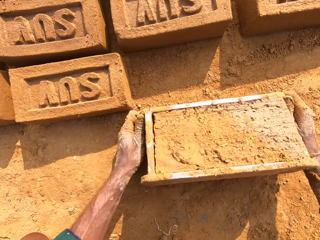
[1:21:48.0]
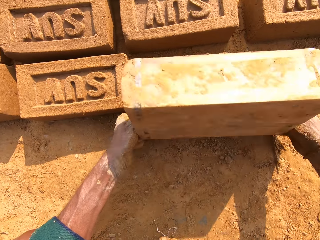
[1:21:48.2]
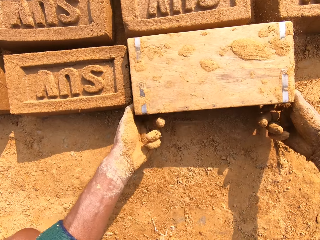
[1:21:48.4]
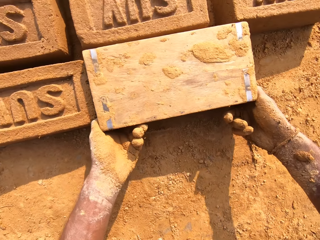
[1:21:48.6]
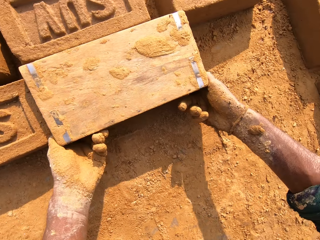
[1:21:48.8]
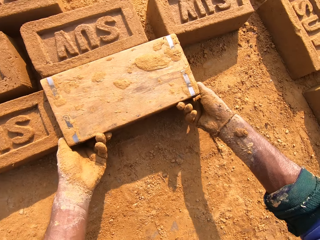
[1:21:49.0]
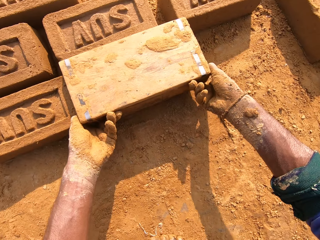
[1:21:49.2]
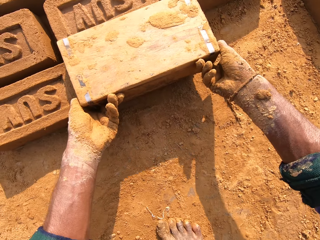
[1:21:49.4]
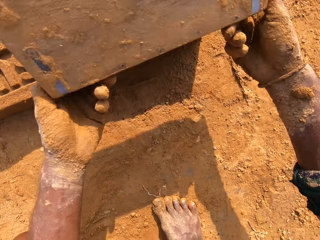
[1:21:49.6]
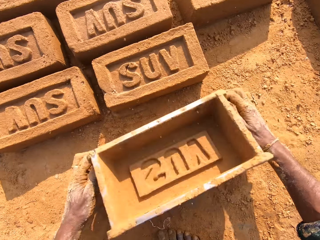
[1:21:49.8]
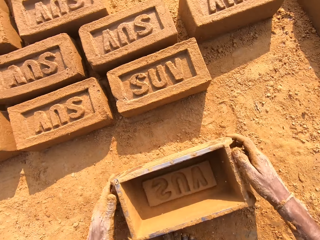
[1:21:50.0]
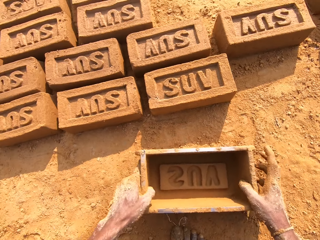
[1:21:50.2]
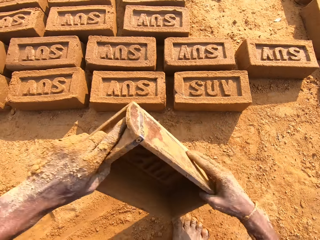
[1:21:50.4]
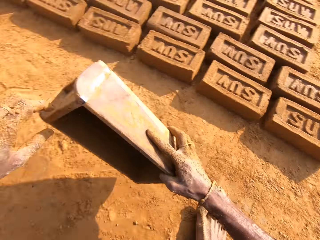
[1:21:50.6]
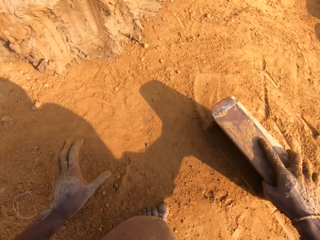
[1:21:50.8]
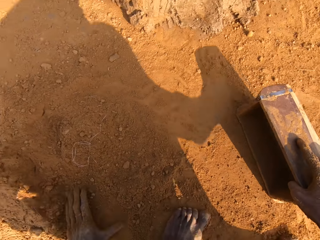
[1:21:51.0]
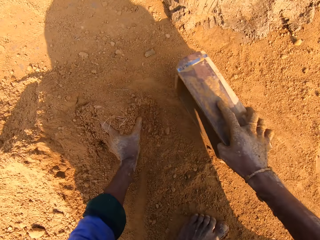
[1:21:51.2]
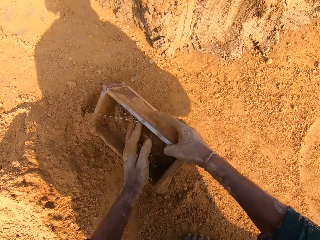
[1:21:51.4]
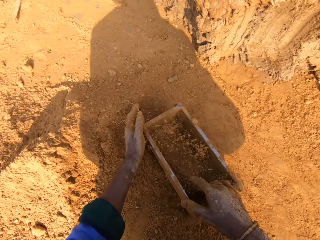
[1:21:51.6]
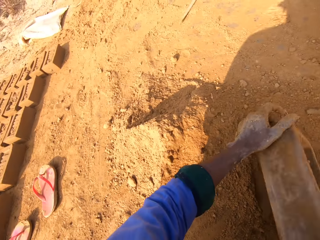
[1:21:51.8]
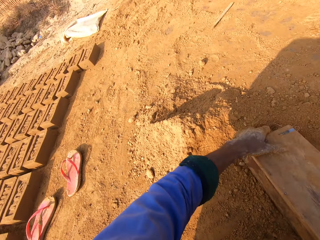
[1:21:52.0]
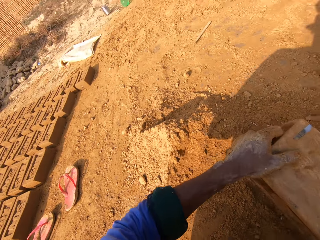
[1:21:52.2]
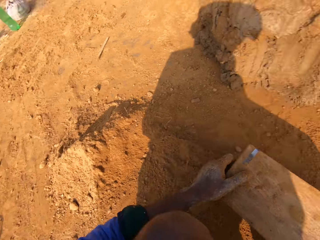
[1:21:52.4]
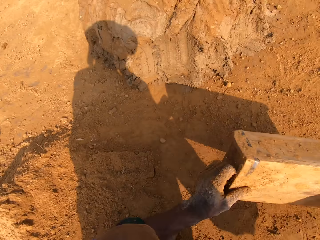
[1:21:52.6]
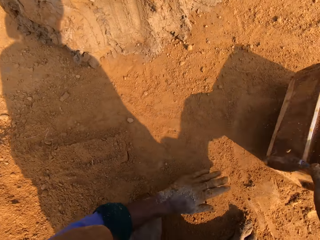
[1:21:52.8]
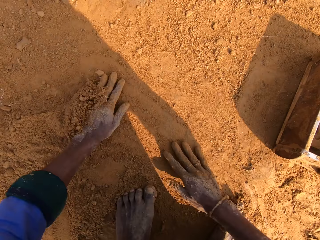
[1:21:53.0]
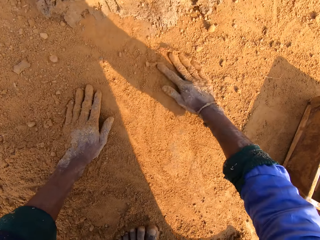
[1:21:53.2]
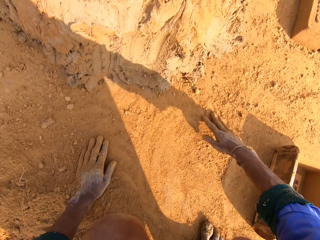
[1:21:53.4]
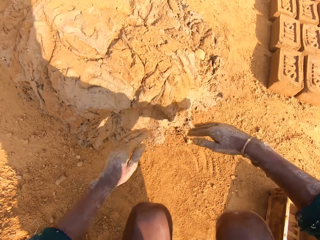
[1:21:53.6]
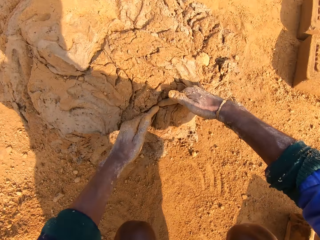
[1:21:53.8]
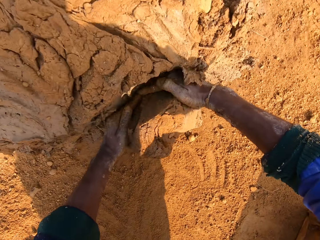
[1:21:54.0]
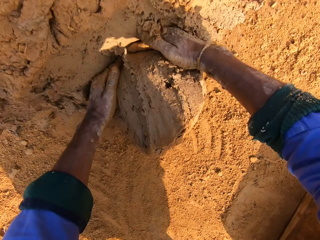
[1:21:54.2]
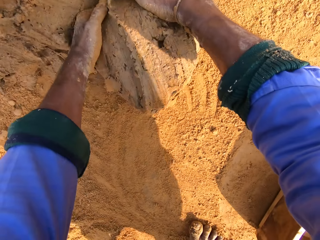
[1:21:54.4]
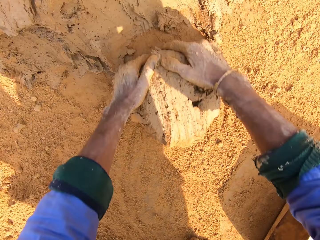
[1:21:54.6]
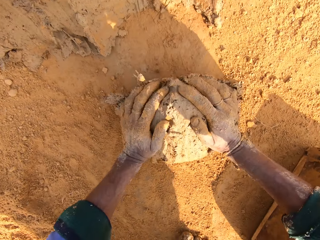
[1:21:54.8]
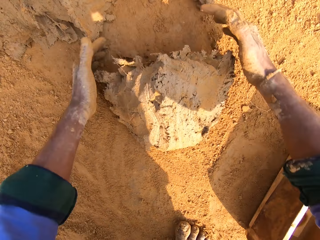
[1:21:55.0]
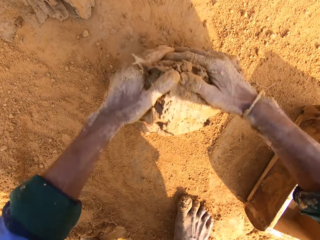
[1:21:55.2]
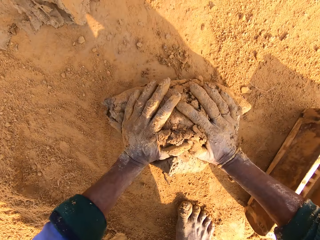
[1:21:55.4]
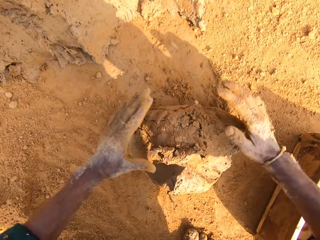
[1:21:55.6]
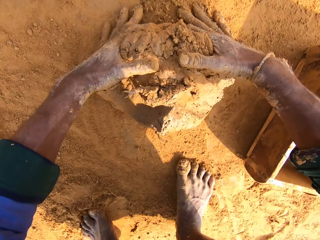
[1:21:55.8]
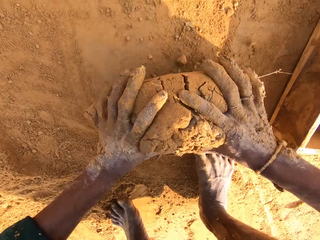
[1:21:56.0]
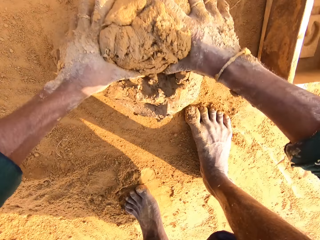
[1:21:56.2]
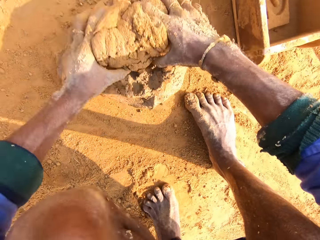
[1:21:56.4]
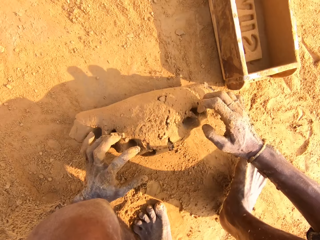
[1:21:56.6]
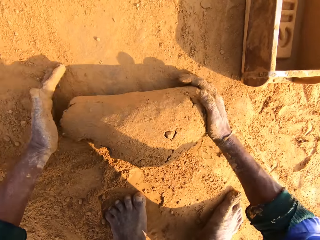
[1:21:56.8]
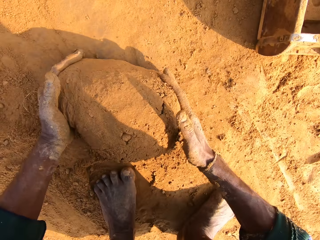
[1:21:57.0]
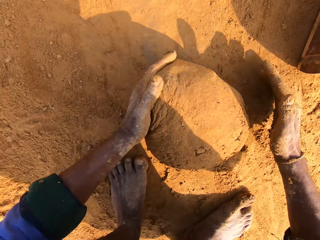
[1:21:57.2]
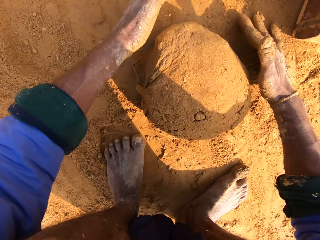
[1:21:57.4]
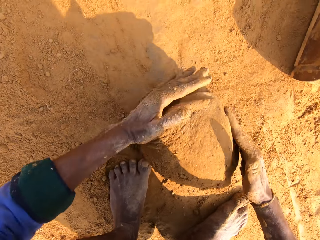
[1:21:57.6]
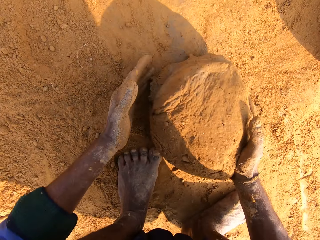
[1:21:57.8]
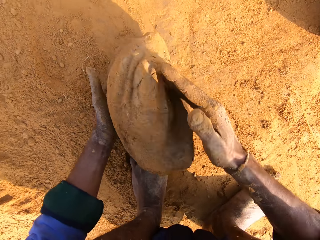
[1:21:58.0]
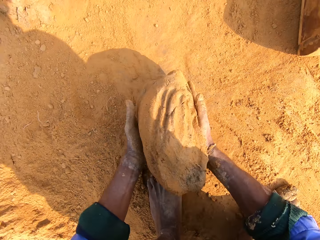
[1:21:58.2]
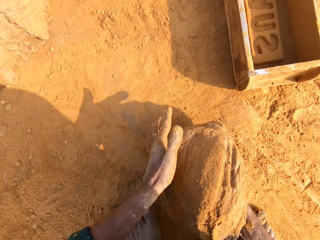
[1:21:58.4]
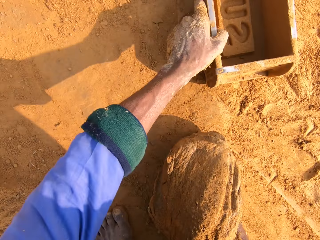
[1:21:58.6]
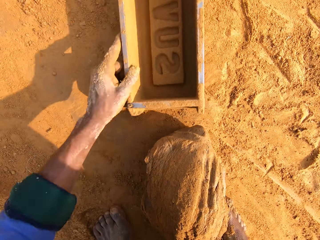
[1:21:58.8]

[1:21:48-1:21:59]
The camera wearer puts the clay brick on the ground. They put sand into the clay mold. They remove sand from the clay mold. They scoop the clay. They roll the clay.

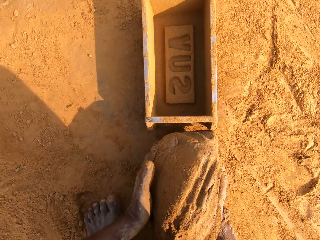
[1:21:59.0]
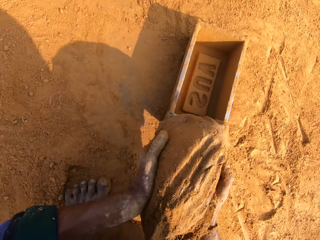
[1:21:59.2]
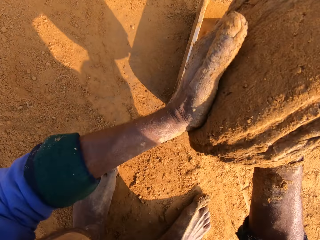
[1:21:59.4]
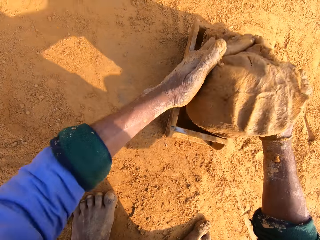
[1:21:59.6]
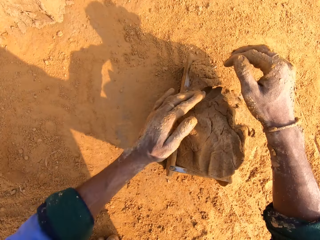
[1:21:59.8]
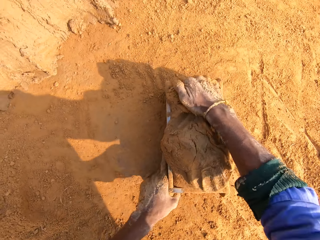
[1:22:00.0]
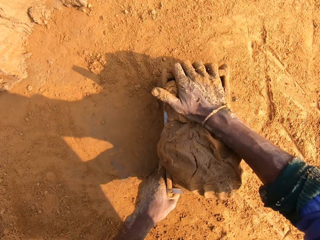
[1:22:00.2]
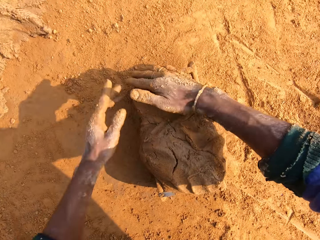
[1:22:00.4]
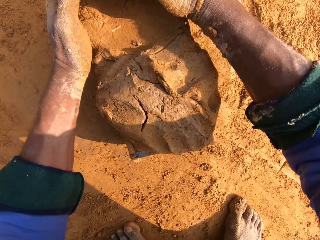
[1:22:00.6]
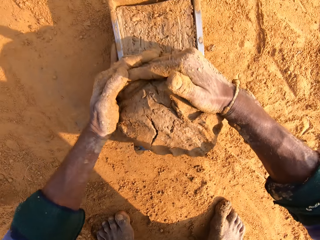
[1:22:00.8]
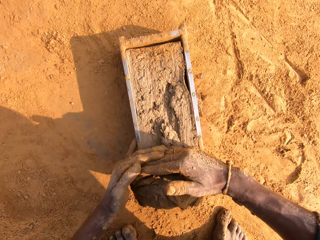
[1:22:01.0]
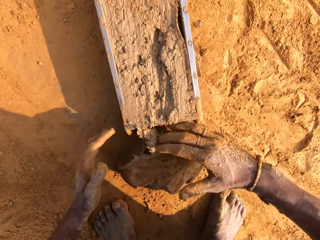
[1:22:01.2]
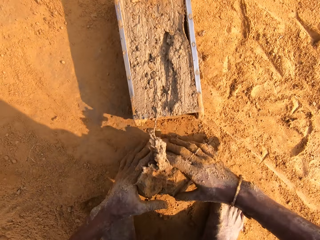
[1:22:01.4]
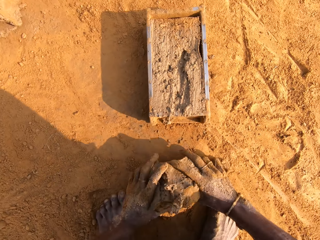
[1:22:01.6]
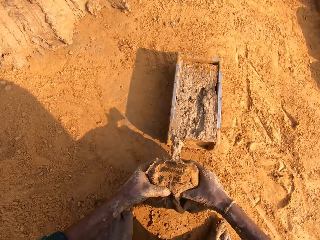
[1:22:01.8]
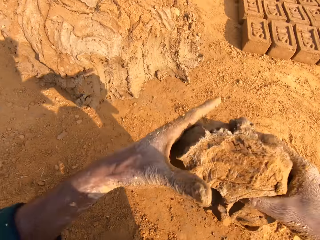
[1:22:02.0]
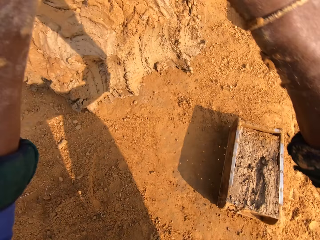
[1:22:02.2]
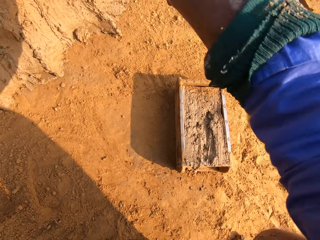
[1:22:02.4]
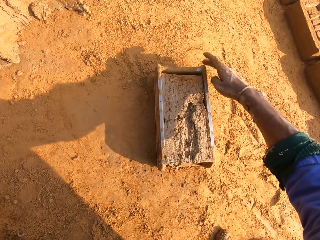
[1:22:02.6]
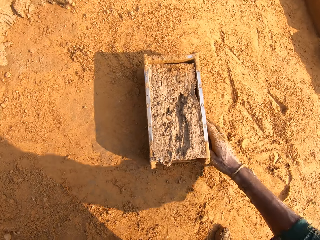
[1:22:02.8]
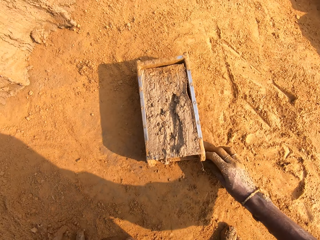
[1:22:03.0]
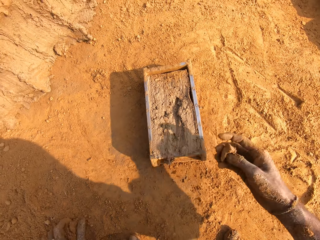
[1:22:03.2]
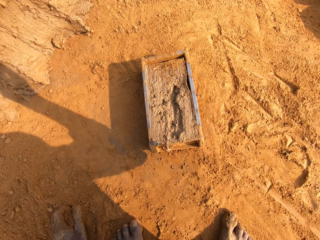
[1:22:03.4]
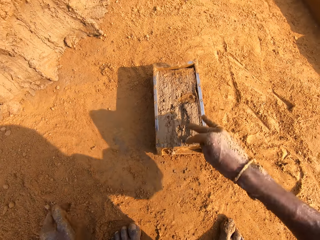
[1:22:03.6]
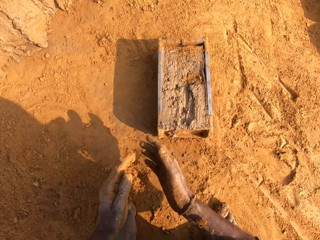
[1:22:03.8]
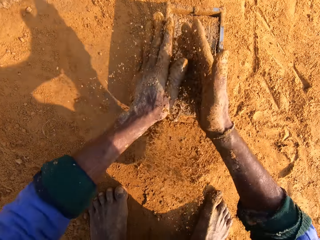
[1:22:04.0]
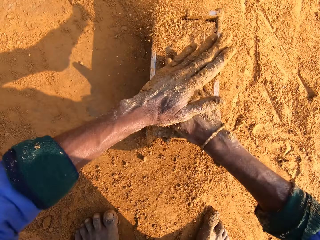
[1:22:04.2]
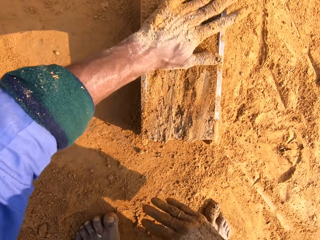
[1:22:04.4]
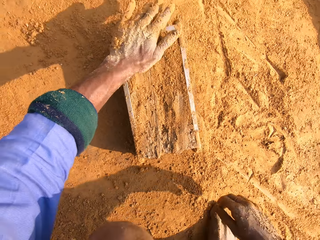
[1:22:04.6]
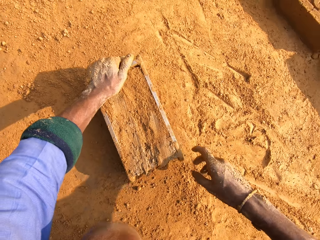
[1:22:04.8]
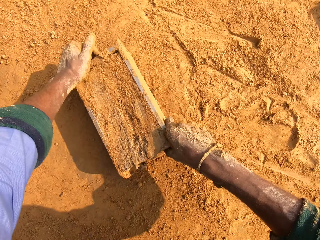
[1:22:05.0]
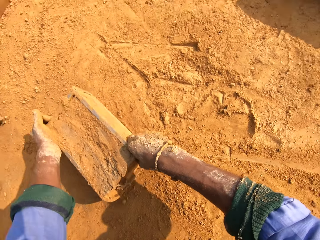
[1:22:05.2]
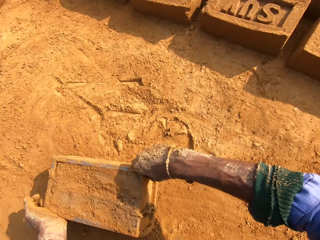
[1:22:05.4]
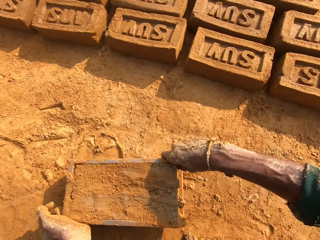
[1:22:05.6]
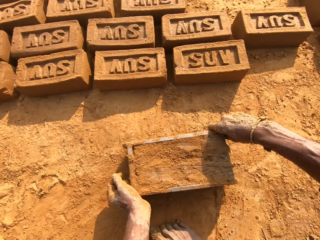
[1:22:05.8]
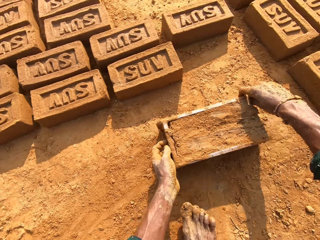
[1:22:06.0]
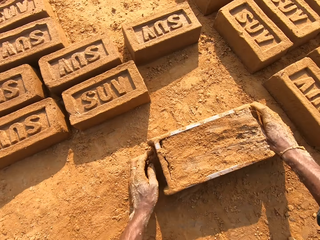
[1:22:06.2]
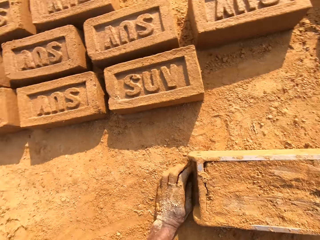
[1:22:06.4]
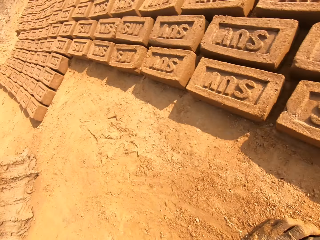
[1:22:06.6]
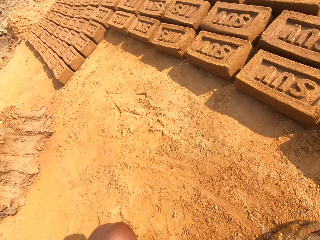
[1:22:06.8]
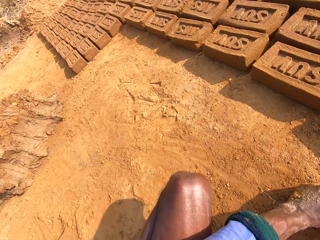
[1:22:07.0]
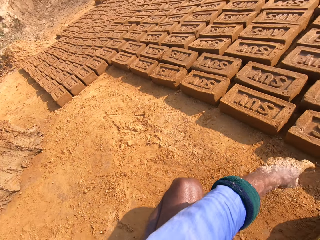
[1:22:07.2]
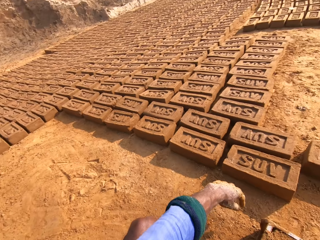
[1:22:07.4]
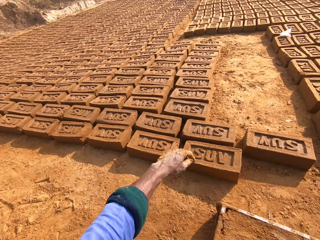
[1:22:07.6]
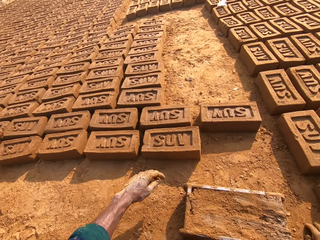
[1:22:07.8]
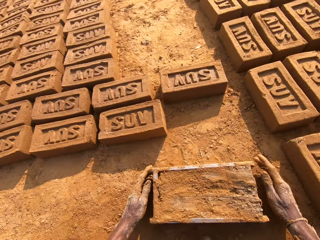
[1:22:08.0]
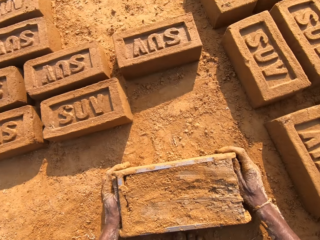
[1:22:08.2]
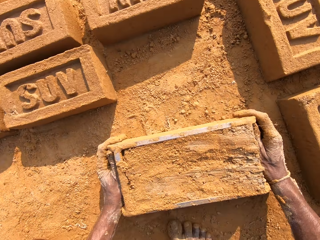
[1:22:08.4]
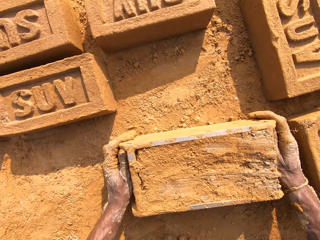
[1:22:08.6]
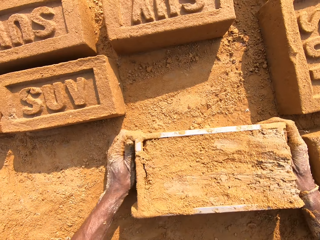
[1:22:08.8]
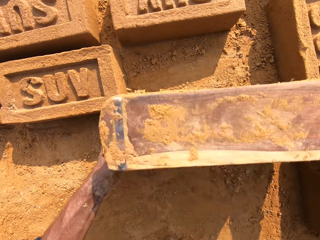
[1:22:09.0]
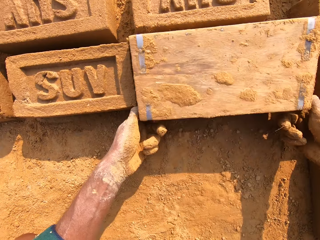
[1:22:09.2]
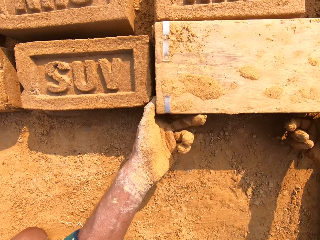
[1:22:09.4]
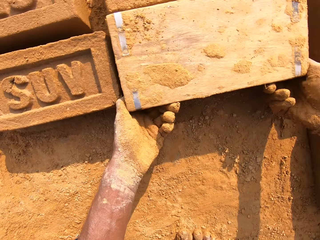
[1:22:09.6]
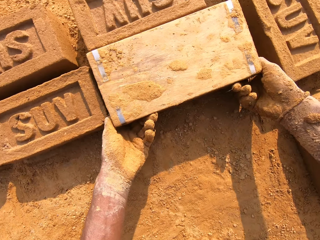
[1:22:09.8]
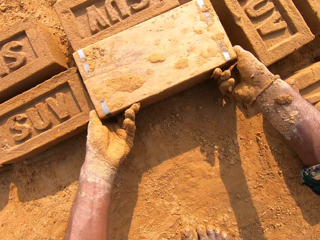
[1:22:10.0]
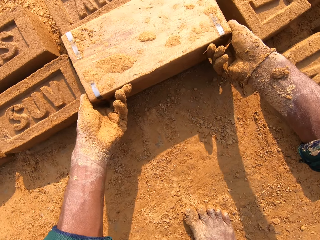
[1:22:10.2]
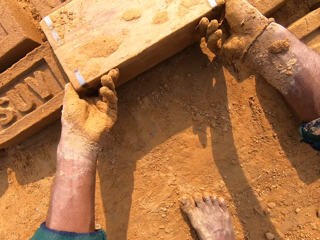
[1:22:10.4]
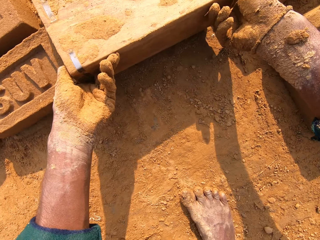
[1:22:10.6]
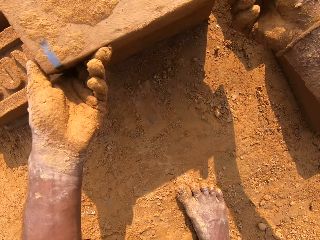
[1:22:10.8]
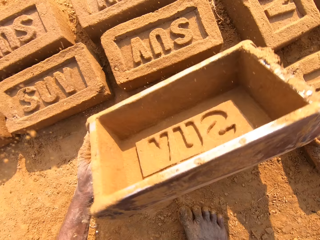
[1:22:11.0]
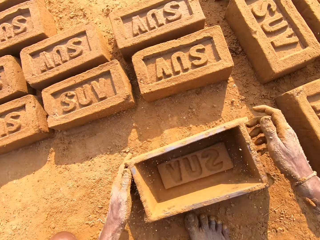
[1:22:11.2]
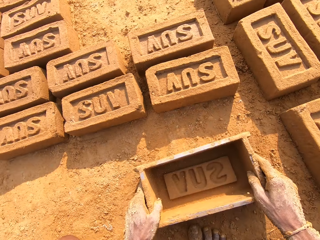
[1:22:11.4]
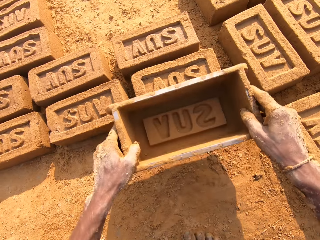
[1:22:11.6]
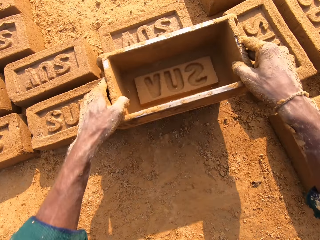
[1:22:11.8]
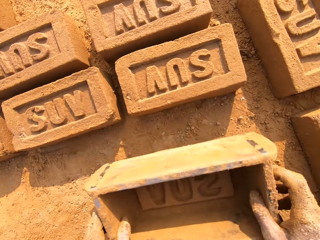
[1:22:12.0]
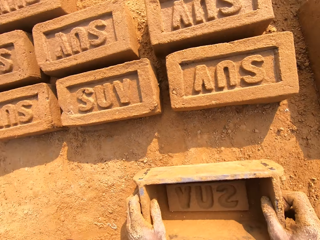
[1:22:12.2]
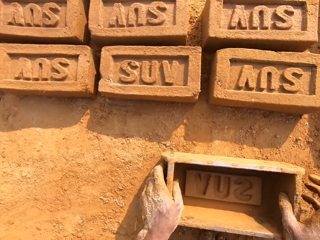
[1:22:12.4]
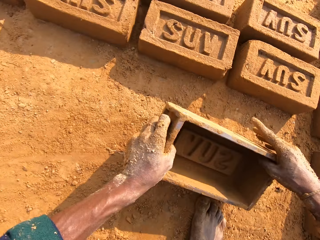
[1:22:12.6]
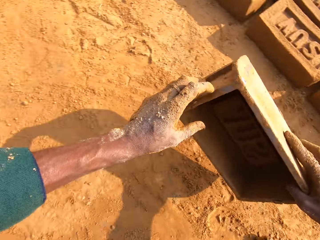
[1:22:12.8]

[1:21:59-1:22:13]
The camera wearer puts the mud clay in the brick mold. They remove excess clay. They put back the clay. They put sand on the clay mold. They put the clay brick on the ground.
